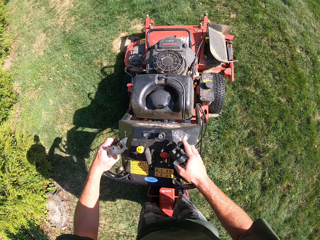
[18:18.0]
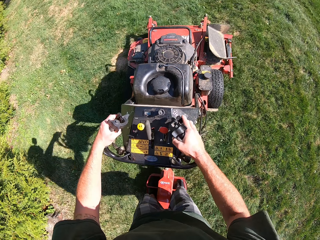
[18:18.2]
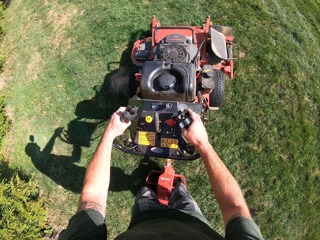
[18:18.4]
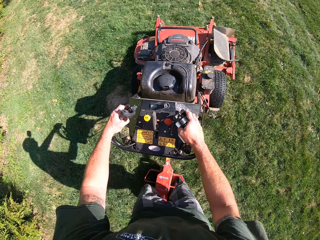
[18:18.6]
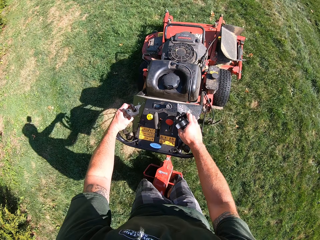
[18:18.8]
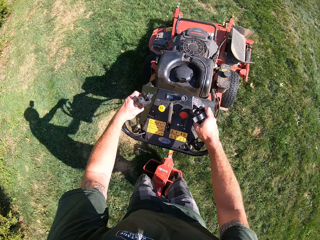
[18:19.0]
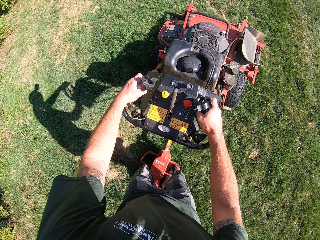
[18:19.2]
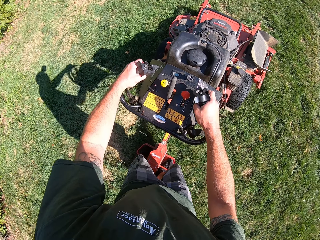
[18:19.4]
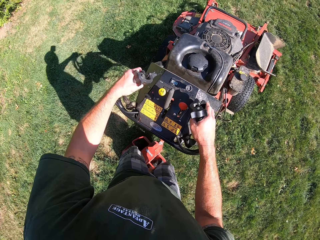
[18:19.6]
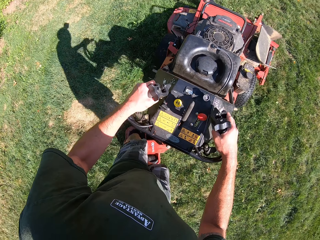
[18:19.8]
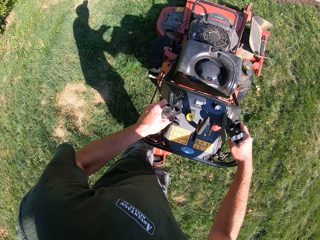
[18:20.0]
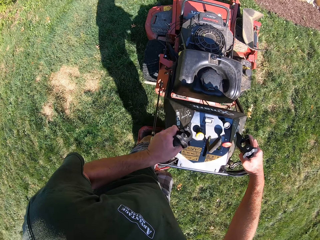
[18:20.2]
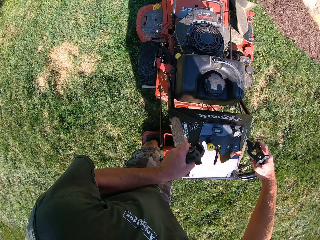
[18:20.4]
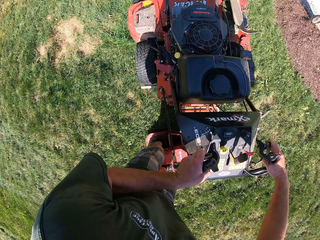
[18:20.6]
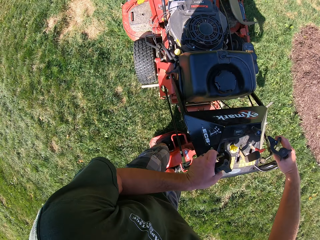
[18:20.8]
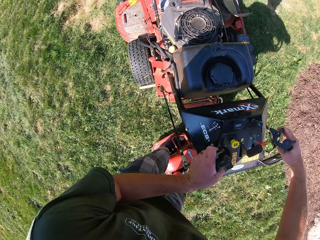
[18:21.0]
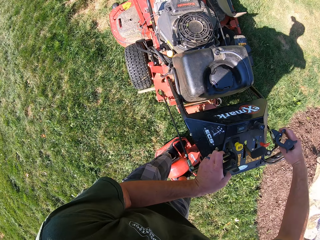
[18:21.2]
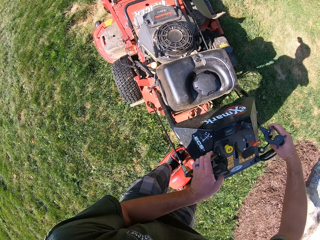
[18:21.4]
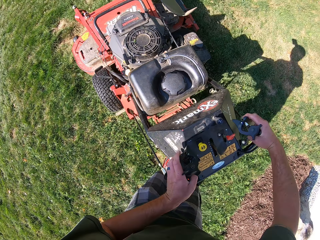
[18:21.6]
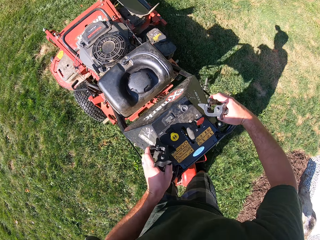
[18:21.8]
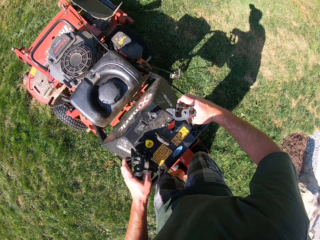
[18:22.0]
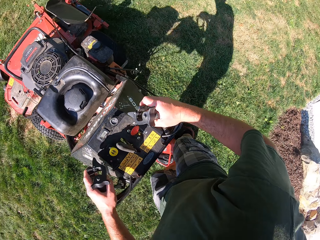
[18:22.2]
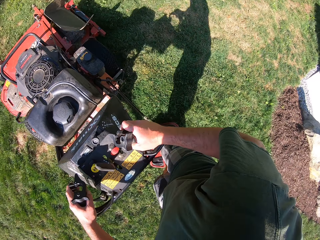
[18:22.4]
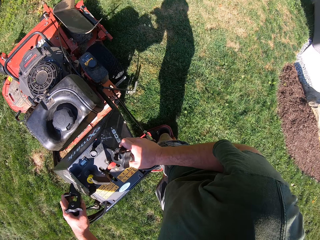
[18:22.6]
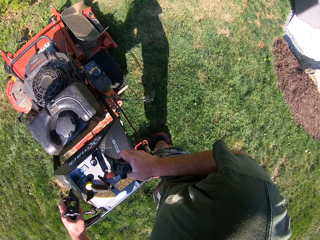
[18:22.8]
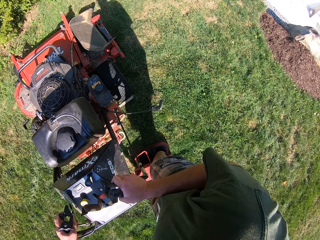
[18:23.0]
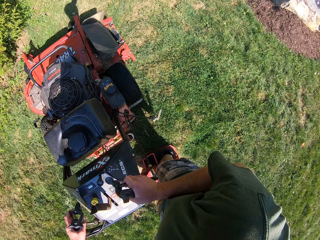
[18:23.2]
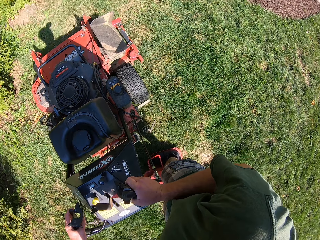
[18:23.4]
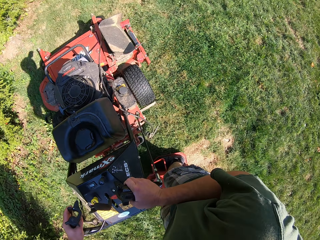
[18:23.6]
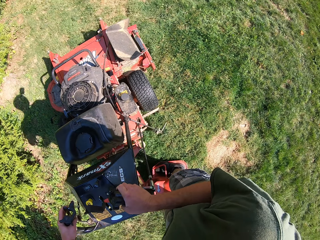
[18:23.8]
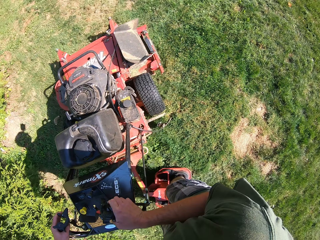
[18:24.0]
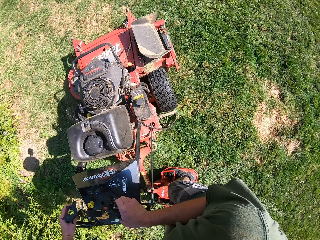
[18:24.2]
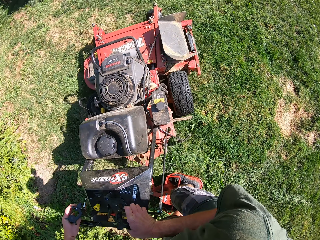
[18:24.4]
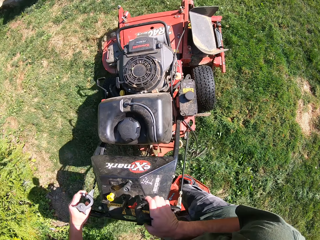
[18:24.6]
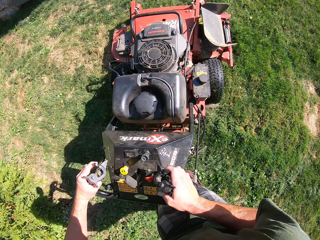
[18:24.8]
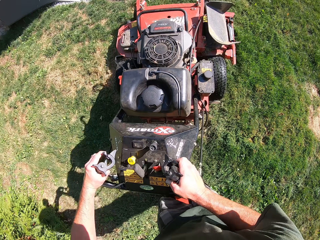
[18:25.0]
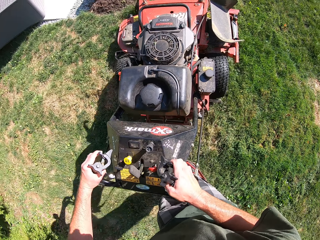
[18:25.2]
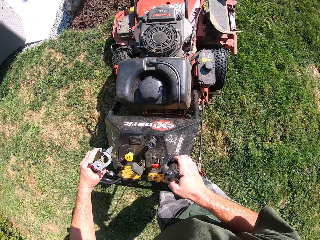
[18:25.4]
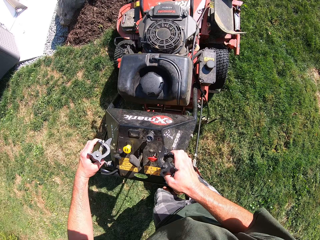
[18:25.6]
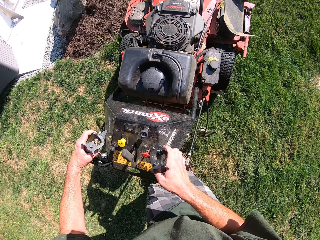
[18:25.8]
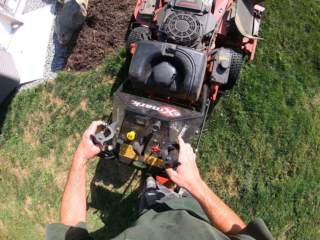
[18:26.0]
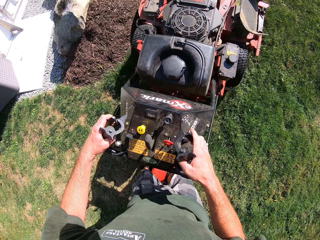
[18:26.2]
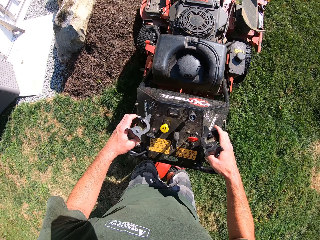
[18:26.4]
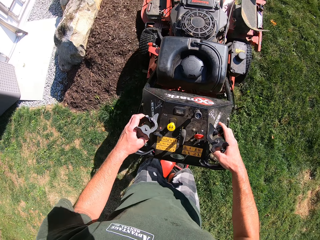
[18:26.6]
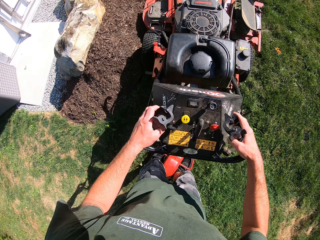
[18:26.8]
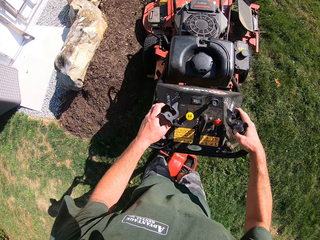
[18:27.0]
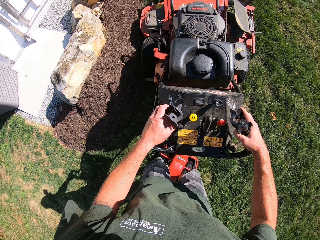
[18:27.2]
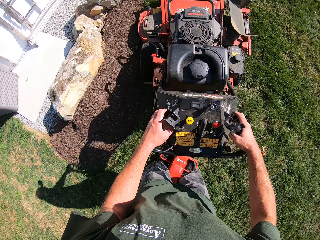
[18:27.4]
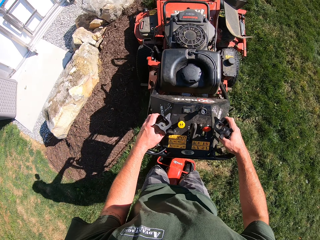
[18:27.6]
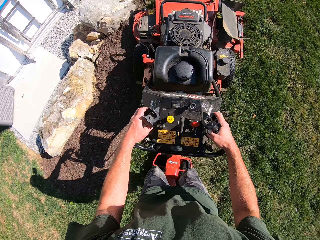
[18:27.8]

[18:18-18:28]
The camera wearer cuts grass using the lawn mower. They turn the lawn mower in an anticlockwise direction on the lawn. They cut grass using the lawn mower. They turn the lawn mower in a clockwise direction on the lawn.

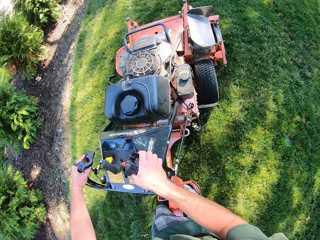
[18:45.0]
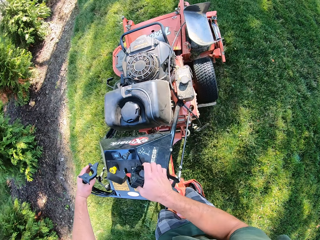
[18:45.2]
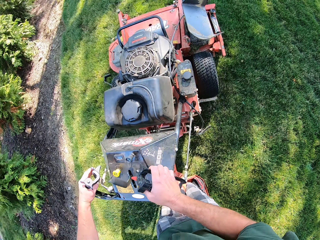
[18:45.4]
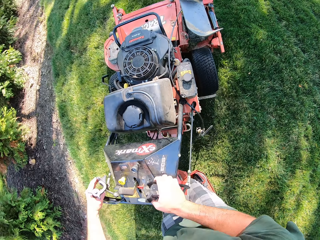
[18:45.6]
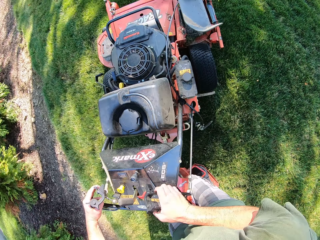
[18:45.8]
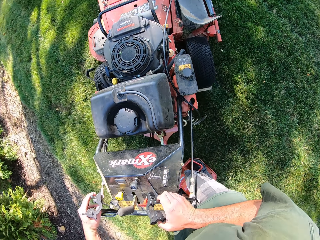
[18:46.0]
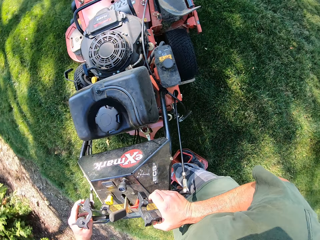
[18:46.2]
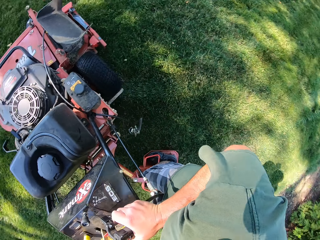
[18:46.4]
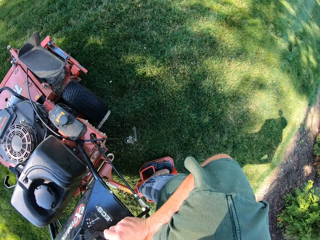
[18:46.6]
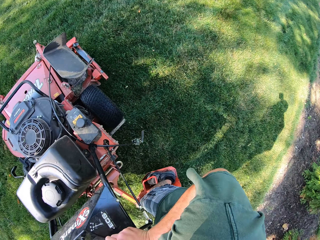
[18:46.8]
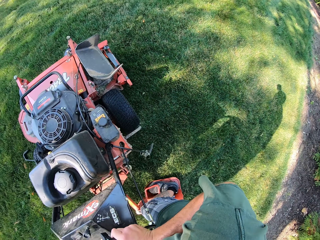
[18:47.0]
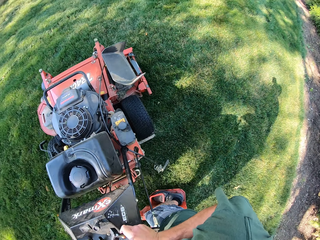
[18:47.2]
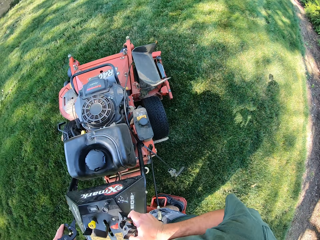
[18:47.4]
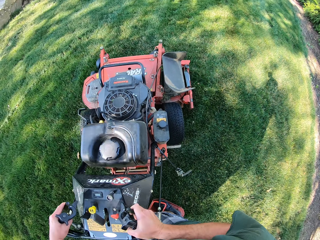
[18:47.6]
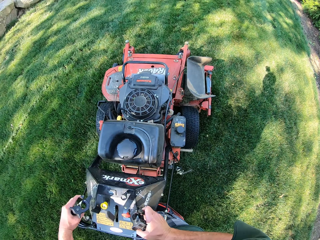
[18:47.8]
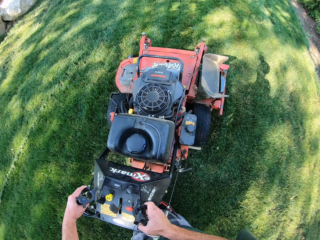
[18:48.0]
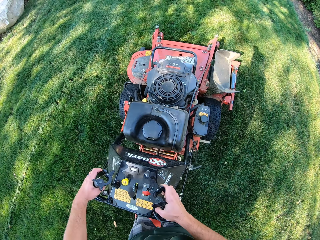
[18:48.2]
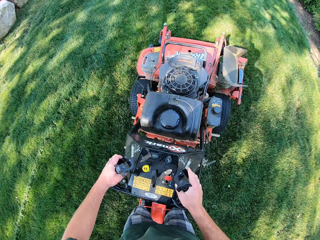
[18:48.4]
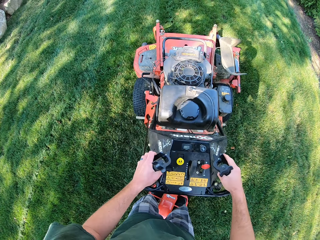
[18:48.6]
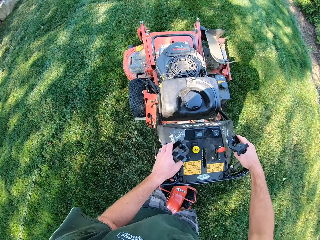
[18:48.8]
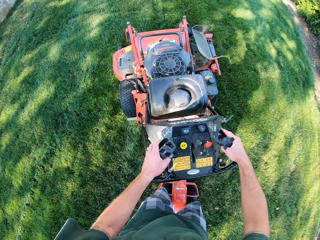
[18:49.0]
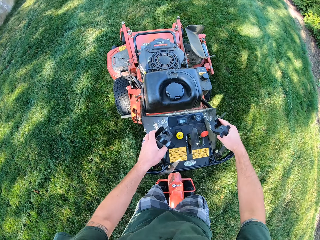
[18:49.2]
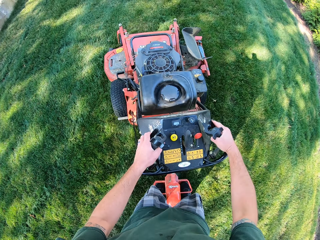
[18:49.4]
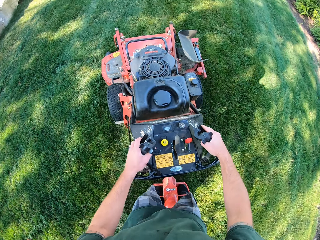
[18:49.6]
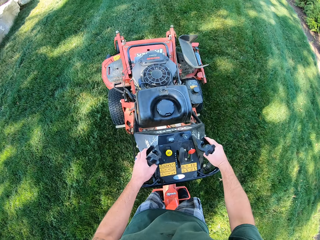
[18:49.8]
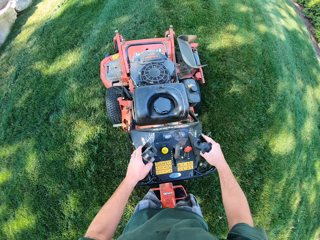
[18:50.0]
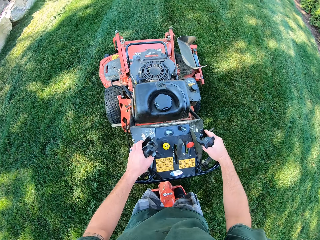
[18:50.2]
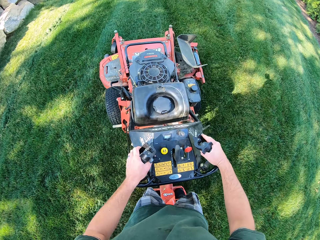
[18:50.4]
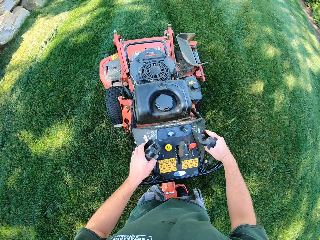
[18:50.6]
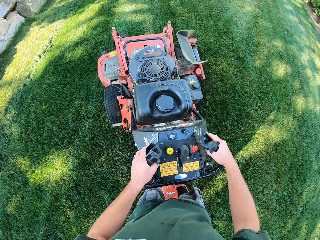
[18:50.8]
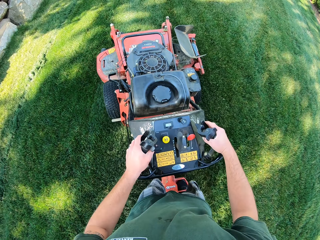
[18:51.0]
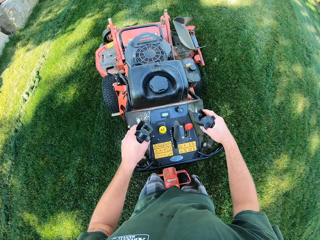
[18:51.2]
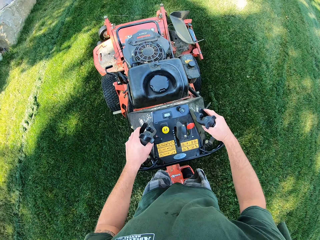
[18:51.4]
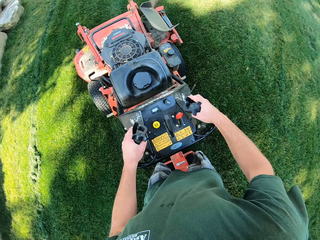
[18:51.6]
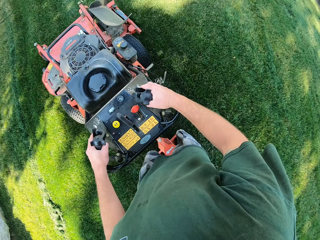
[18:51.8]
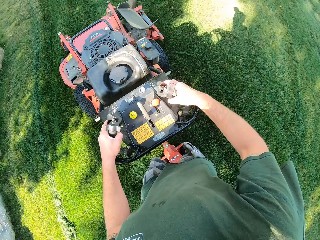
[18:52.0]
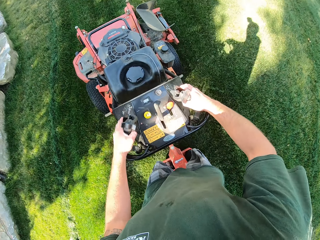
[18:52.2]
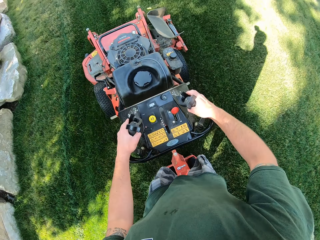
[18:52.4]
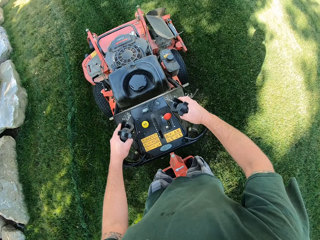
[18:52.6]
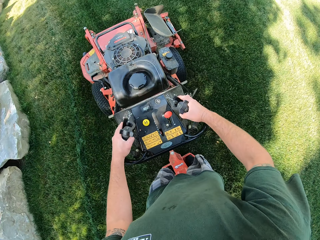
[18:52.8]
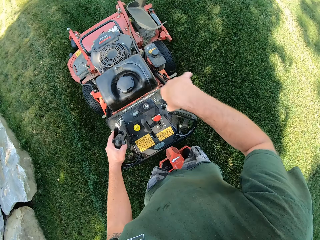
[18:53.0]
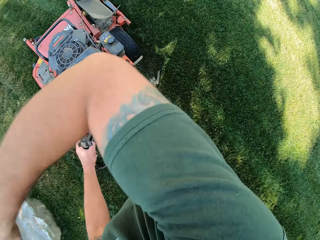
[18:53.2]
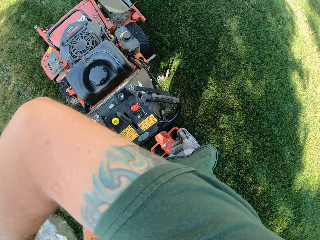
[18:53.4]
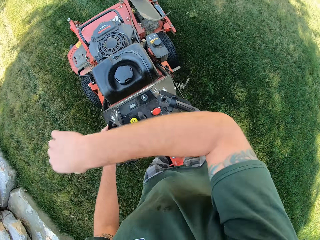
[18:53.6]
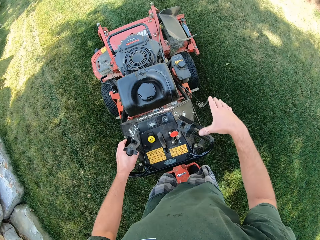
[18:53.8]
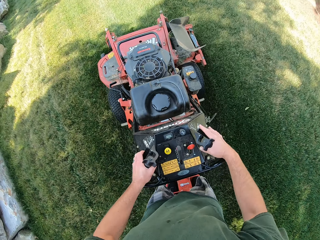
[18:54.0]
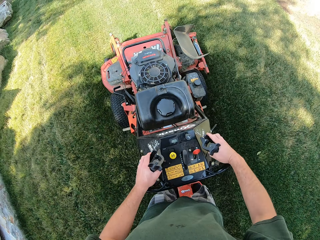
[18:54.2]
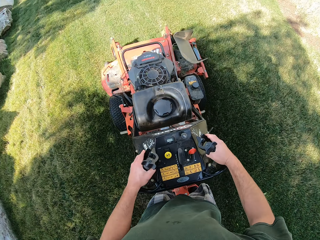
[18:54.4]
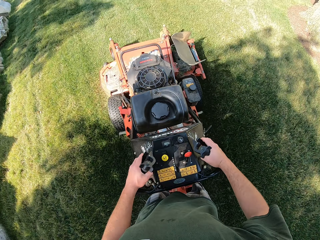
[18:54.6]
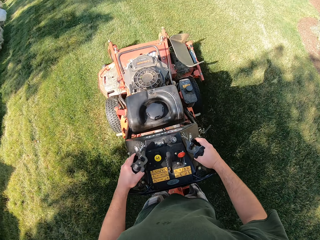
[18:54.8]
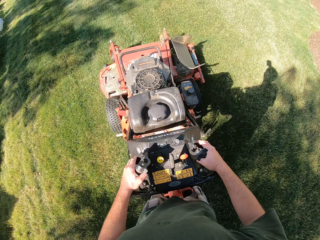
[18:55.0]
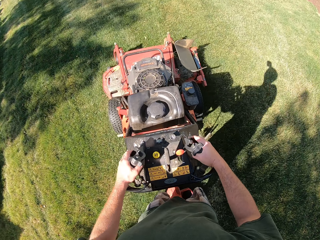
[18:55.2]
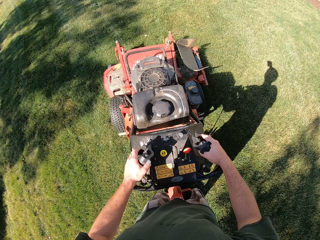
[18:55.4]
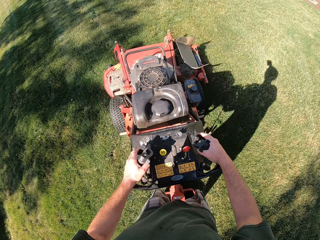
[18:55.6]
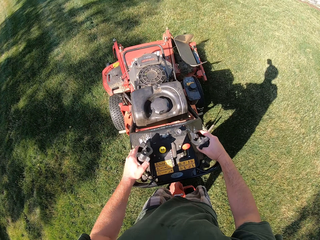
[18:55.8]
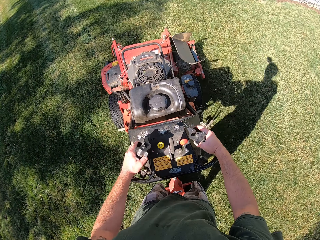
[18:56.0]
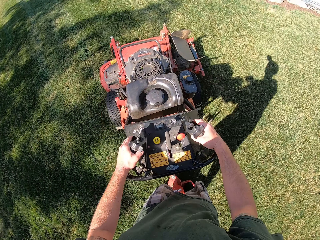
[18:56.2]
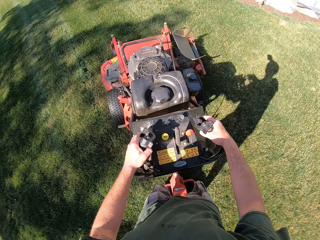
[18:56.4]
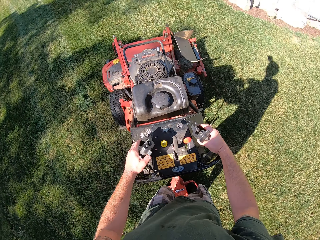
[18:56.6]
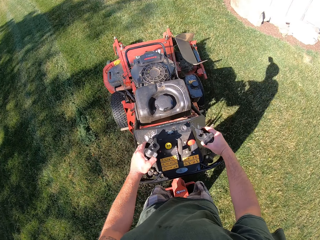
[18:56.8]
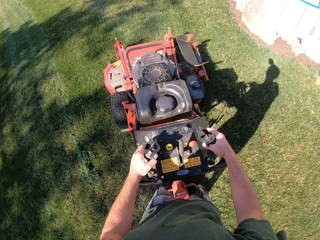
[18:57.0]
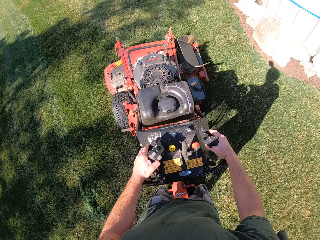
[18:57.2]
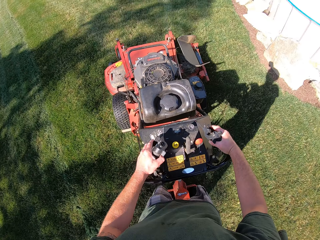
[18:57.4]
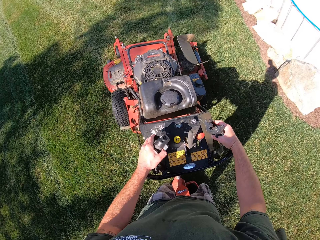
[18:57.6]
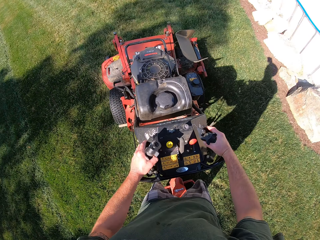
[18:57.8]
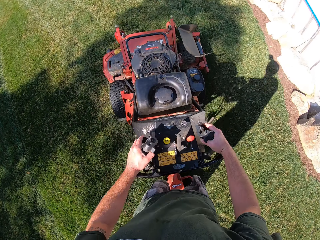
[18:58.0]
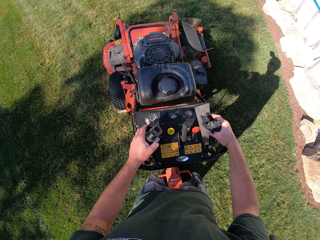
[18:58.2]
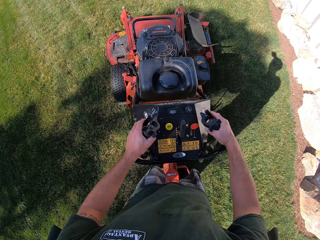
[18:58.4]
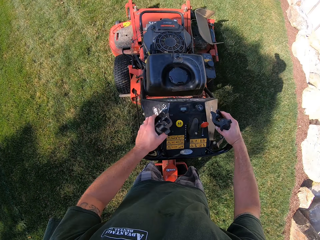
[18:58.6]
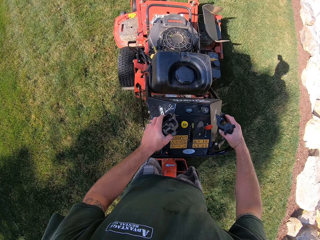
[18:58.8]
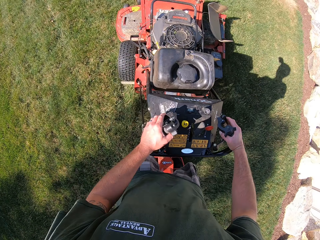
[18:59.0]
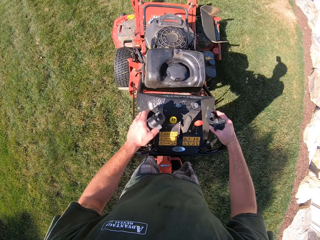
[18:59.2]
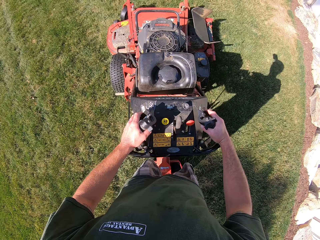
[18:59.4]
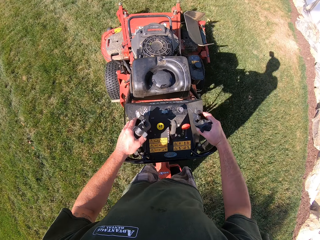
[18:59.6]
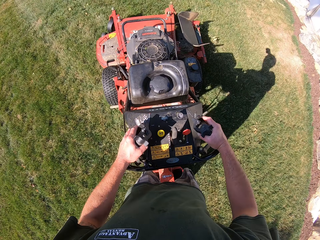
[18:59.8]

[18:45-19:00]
The camera wearer turns the lawn mower in a clockwise direction on the lawn. He raises his right hand towards his face. He cleans his face with his right arm. He lowers his right hand on the lever of the lawn mower. He grabs the lever of the lawn mower with his right hand.
